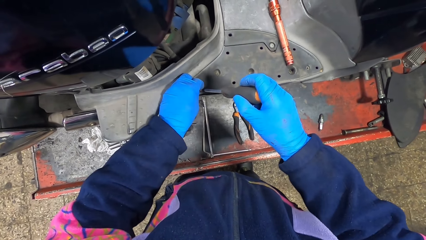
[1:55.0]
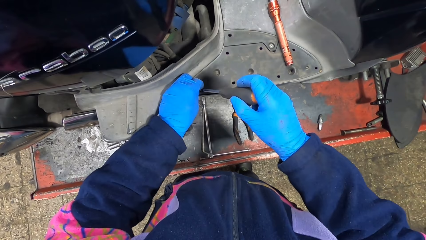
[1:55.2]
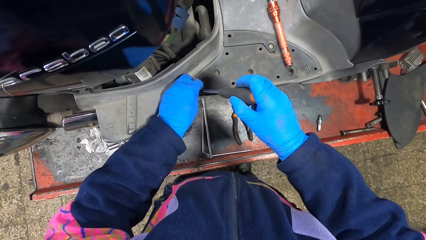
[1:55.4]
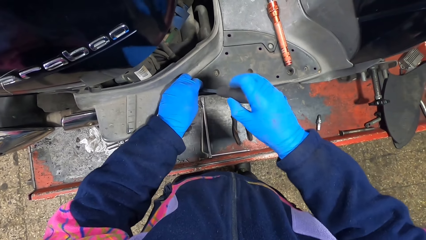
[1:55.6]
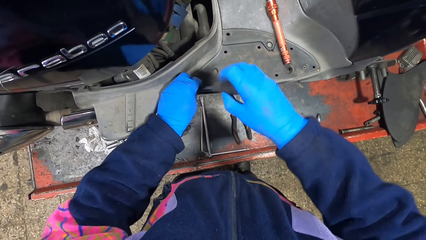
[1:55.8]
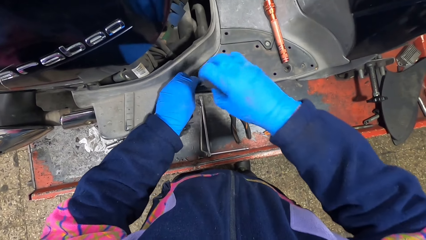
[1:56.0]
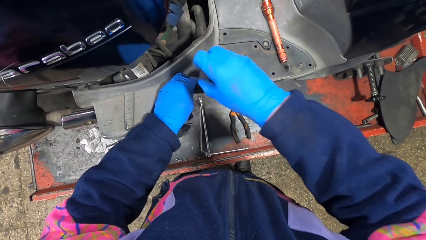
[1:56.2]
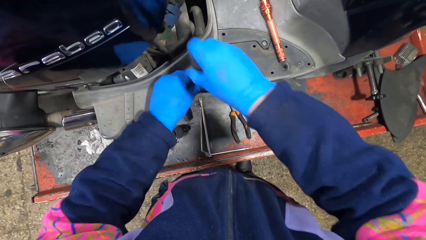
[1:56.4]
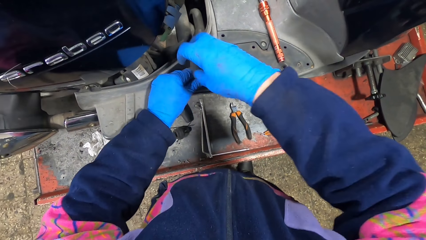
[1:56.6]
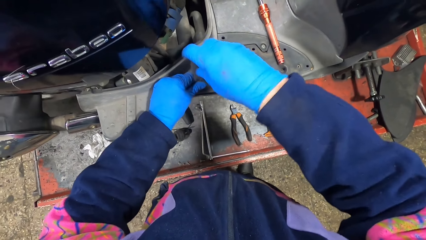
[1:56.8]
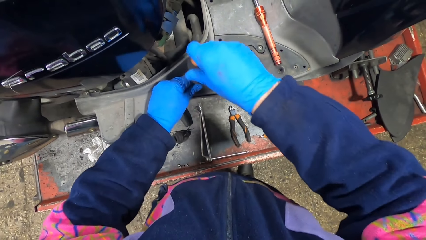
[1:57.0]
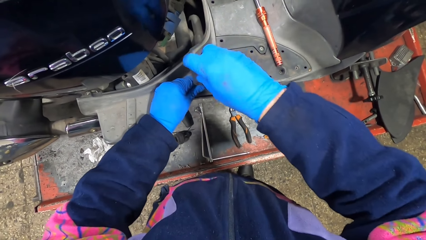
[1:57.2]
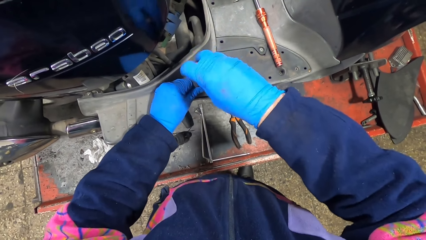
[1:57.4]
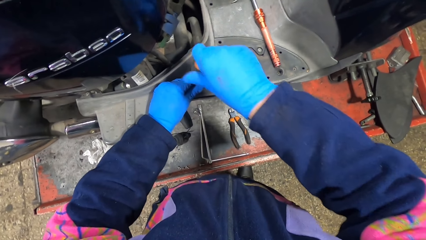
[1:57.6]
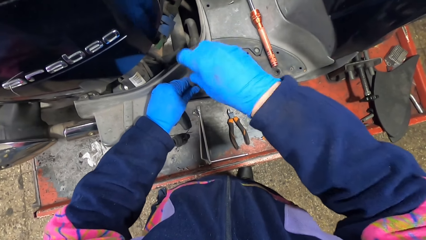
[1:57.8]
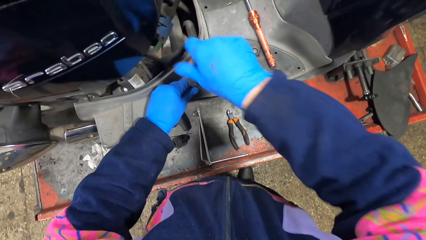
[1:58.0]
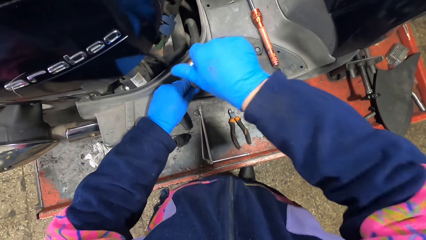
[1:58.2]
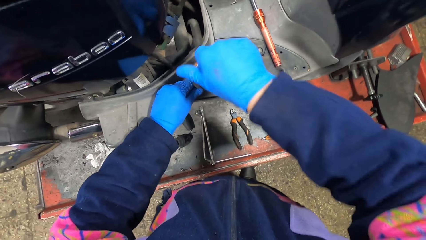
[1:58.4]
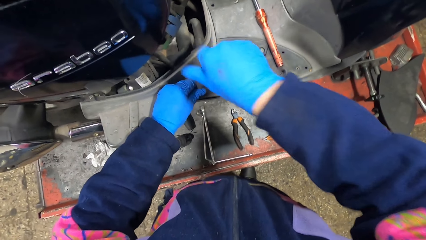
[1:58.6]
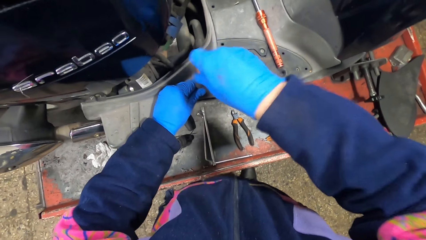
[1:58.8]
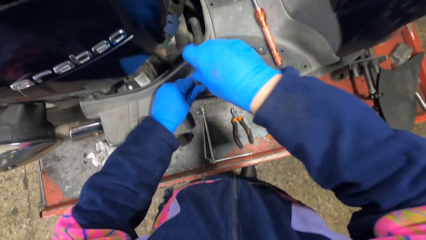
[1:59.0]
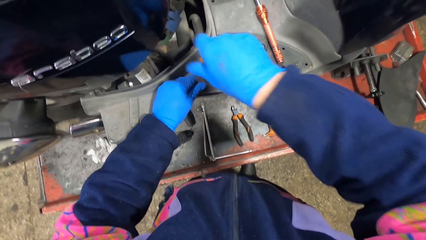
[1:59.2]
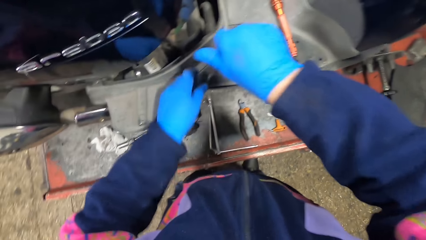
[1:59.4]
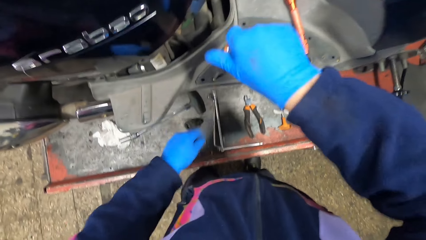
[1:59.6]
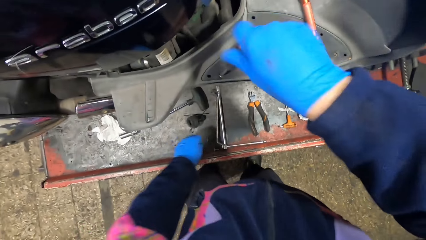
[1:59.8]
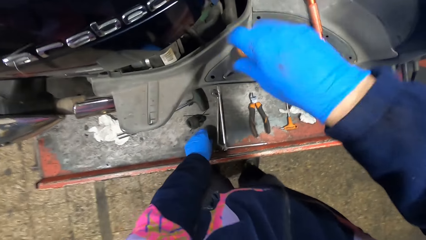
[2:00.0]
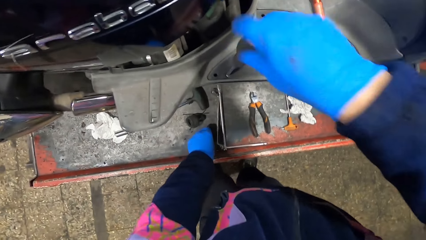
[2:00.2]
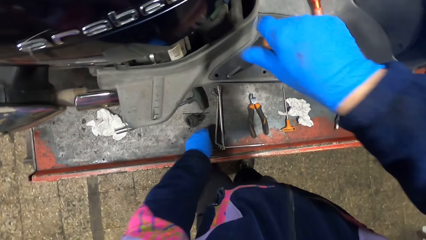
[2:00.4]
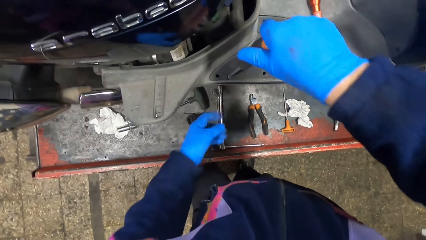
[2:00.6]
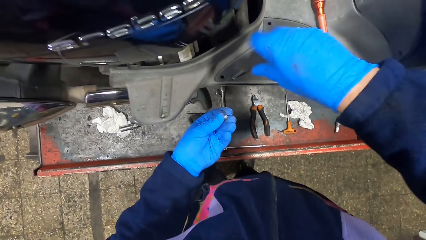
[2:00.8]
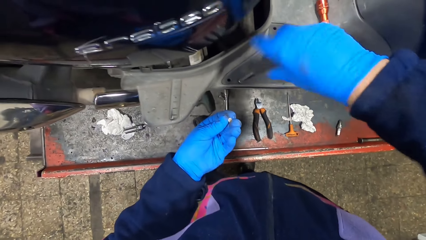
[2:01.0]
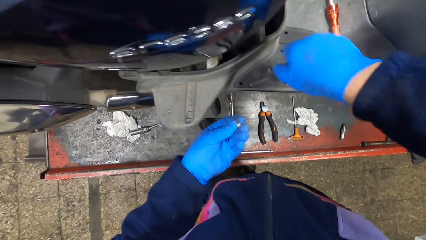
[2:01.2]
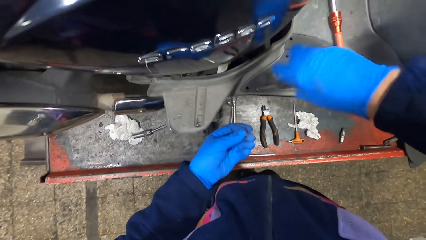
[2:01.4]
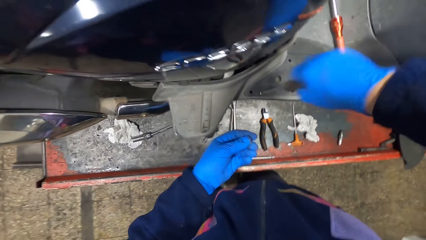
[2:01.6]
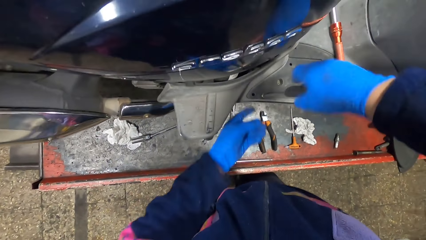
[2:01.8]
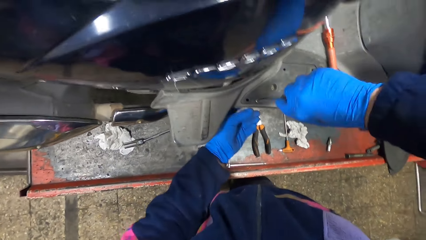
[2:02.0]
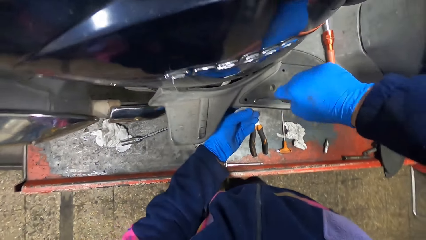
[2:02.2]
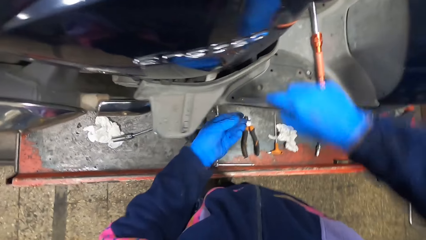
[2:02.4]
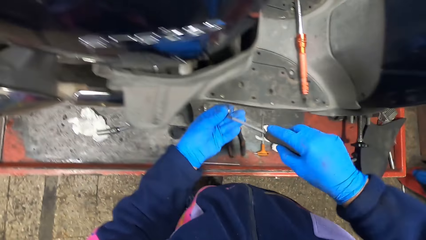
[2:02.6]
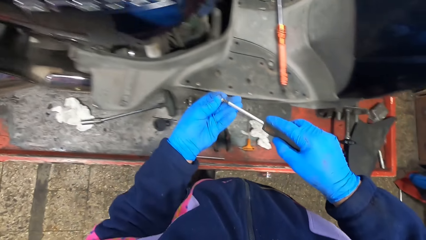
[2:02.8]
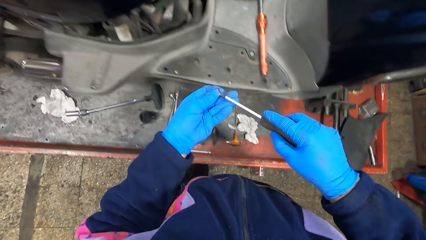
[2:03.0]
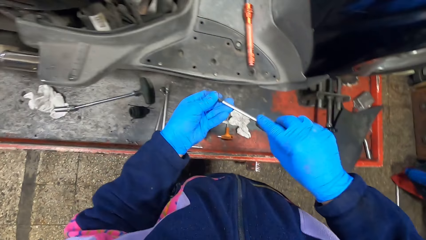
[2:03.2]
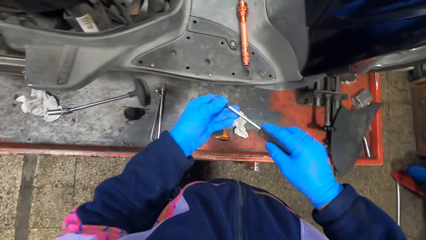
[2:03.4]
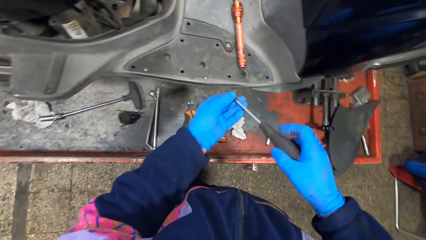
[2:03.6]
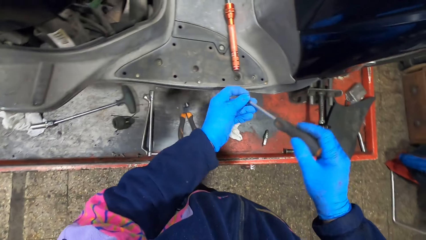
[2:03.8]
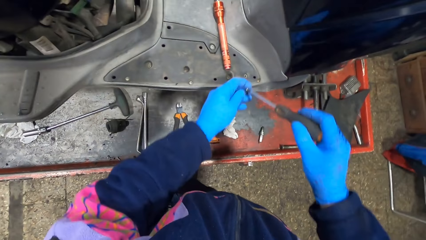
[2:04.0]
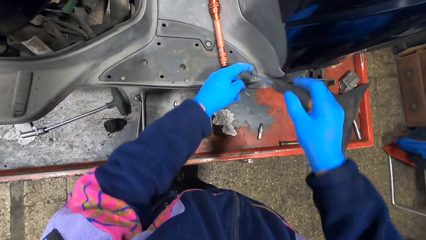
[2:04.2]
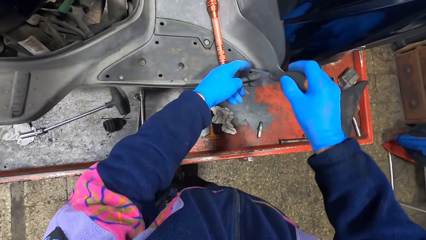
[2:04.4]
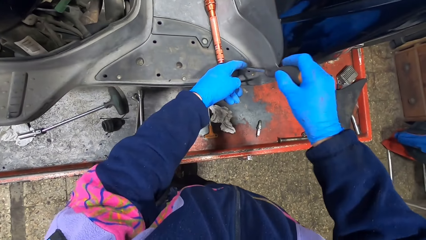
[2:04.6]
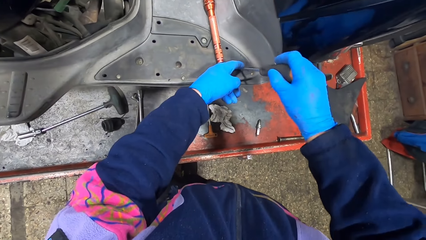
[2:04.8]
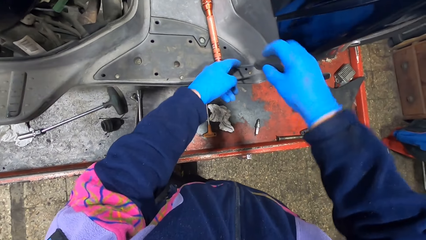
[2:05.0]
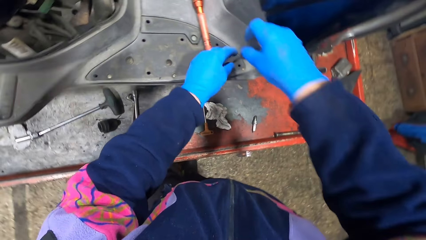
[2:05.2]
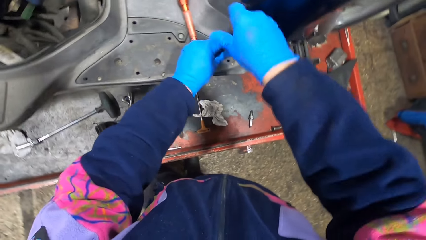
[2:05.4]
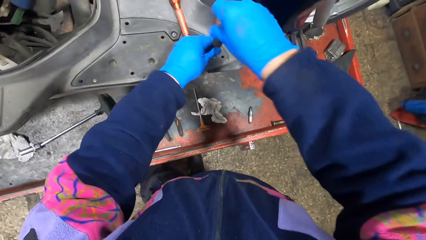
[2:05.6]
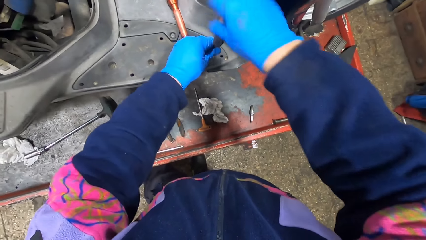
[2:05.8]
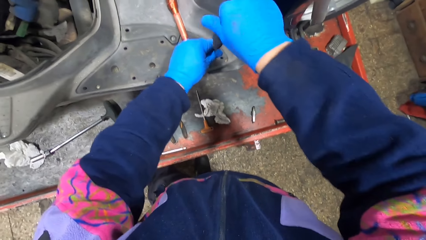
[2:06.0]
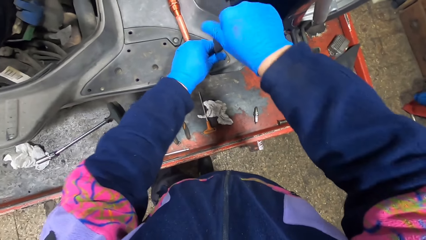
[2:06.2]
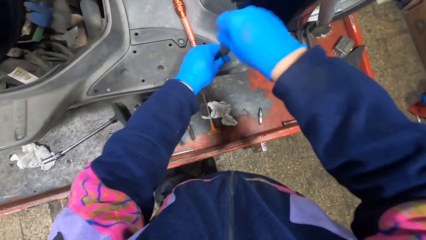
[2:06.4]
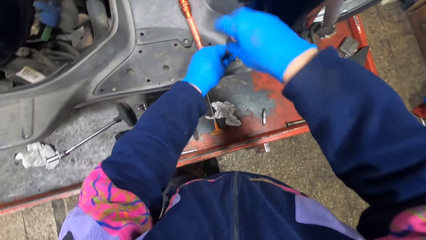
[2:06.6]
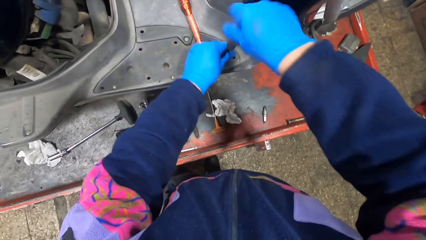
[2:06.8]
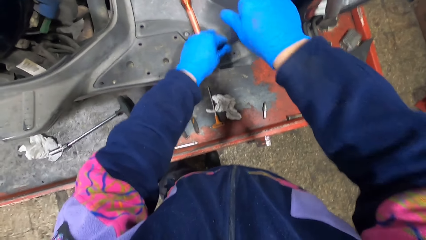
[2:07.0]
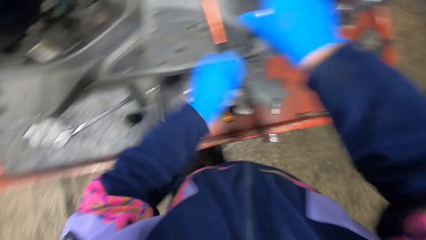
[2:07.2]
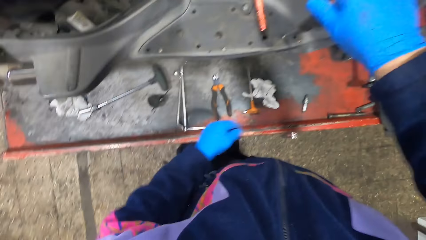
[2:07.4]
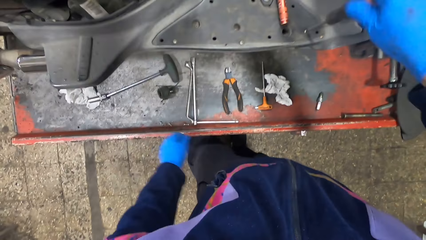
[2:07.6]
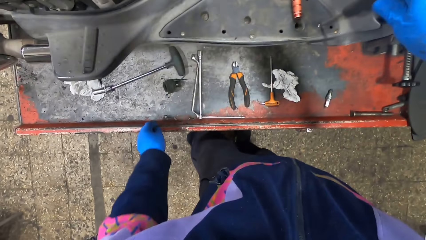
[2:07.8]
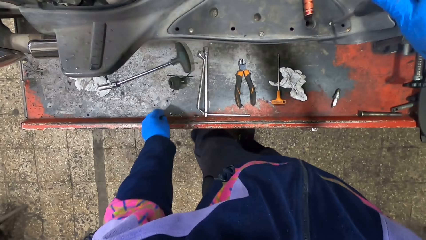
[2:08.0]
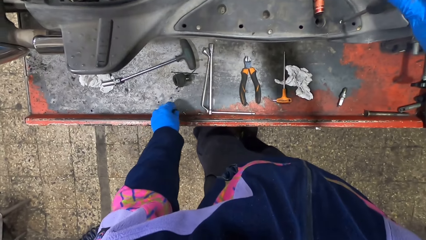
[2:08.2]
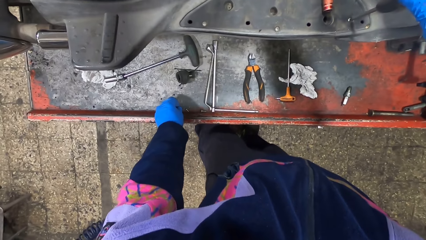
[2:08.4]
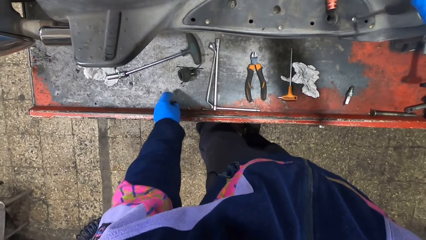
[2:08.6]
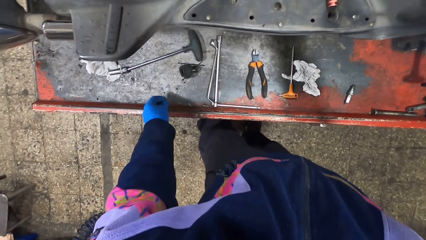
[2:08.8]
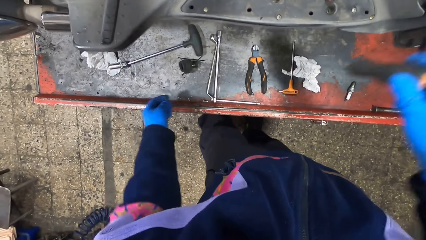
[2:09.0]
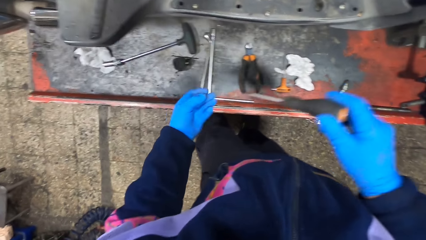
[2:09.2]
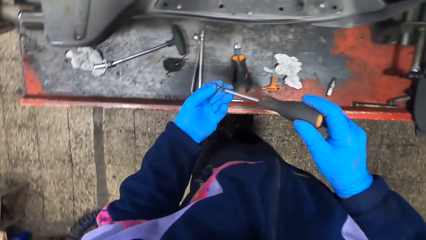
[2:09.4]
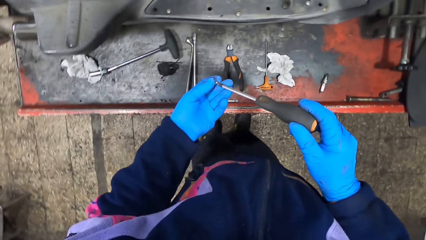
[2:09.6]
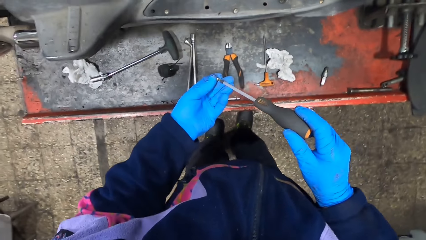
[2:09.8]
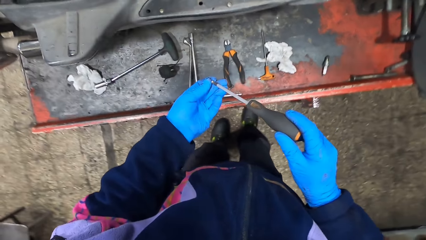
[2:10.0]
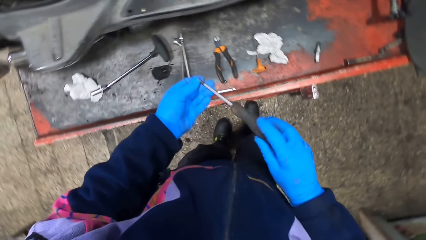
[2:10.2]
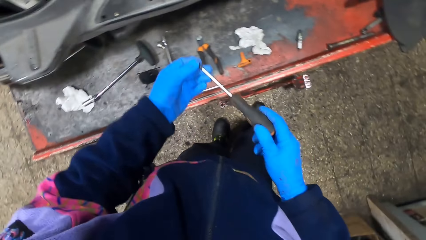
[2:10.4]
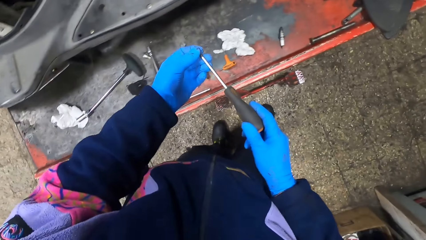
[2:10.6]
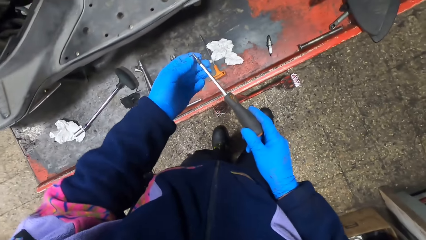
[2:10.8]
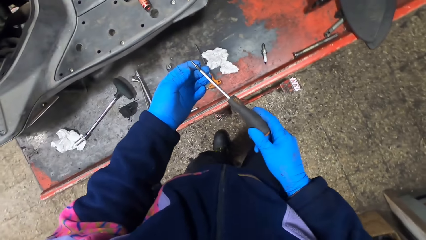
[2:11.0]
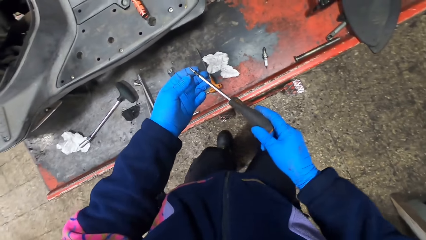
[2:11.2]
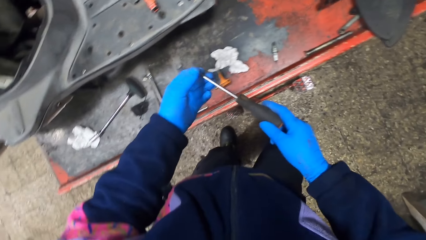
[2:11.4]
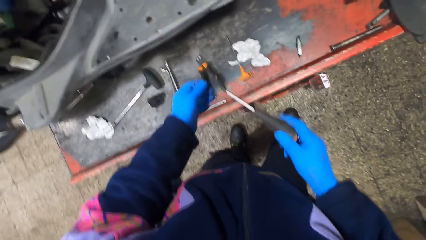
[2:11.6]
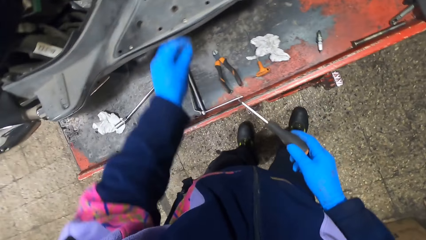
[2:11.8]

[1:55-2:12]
The camera wearer screws the screw onto the motorcycle with the screwdriver in both hands. He picks up a screw from the auto lift with his left hand. He places the screw on the screwdriver with his left hand. He screws the screw onto the motorcycle with the screwdriver in both hands. He picks up a screw from the auto lift with his left hand. He places the screw on the screwdriver with his left hand.
